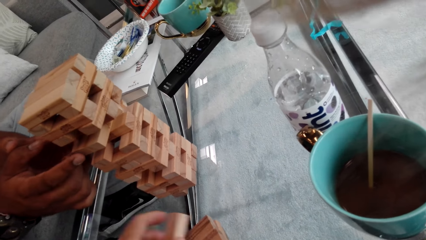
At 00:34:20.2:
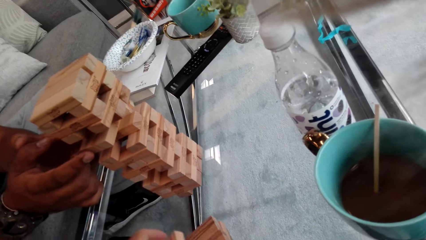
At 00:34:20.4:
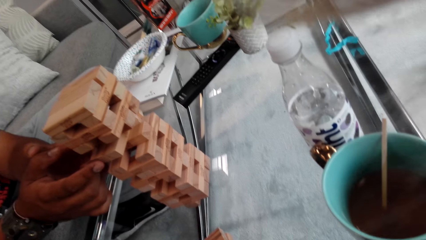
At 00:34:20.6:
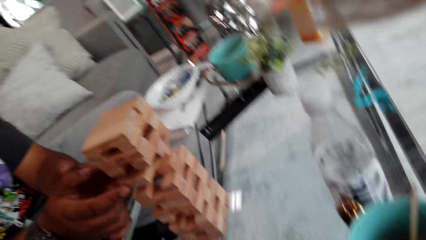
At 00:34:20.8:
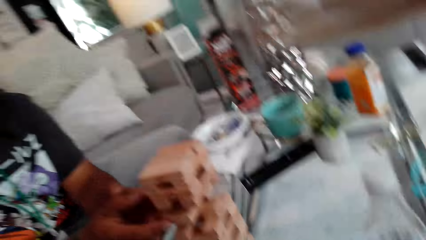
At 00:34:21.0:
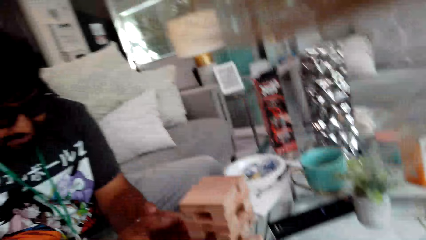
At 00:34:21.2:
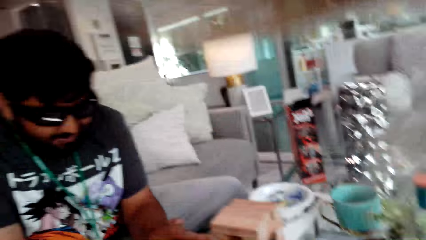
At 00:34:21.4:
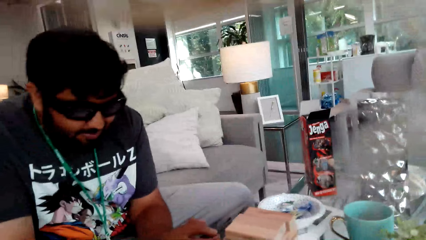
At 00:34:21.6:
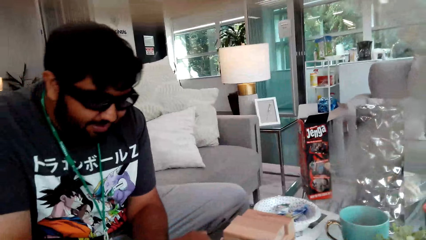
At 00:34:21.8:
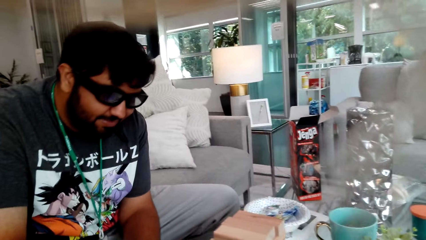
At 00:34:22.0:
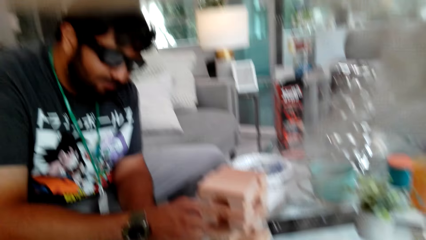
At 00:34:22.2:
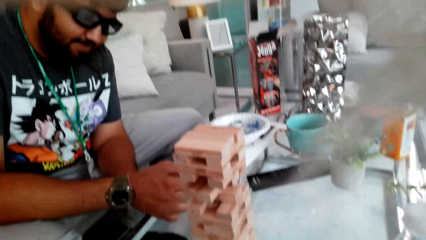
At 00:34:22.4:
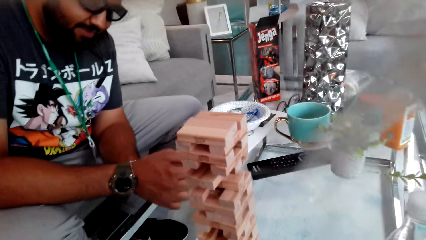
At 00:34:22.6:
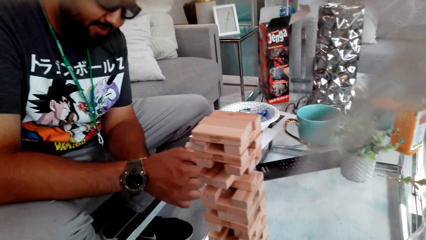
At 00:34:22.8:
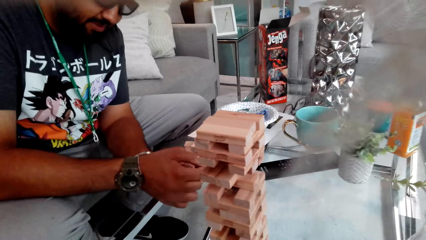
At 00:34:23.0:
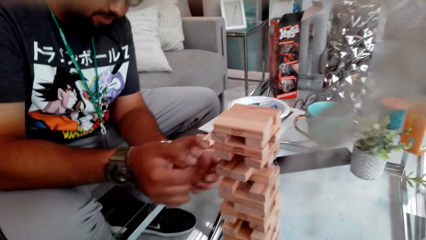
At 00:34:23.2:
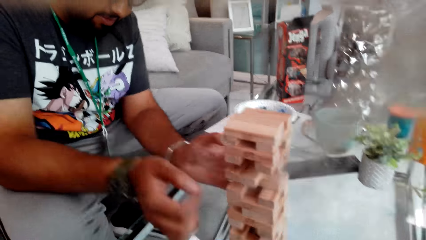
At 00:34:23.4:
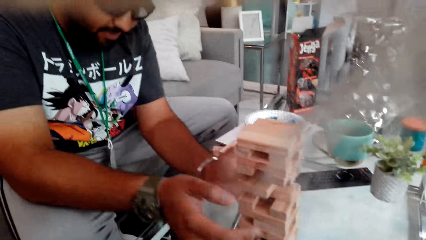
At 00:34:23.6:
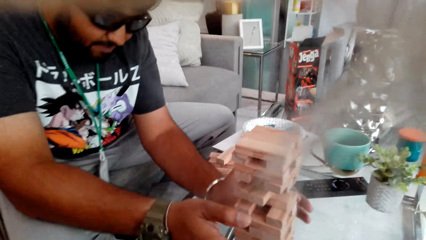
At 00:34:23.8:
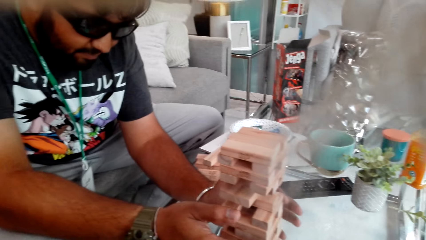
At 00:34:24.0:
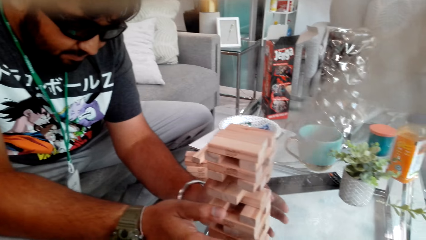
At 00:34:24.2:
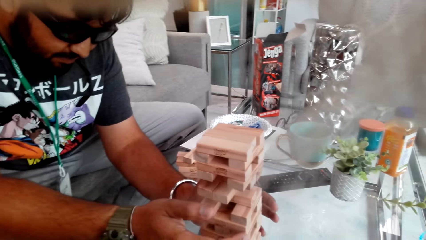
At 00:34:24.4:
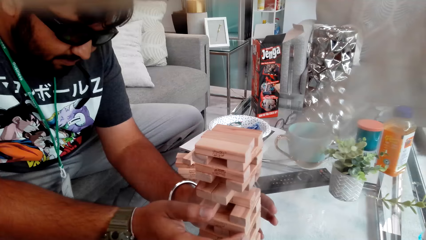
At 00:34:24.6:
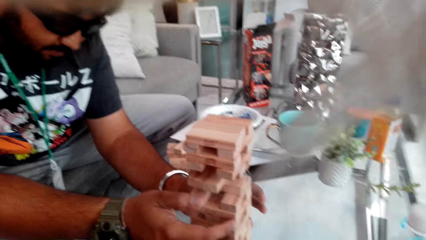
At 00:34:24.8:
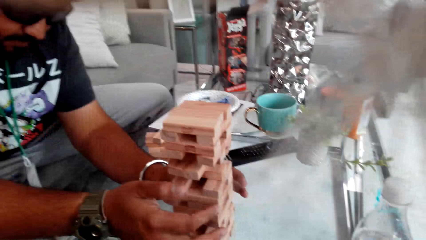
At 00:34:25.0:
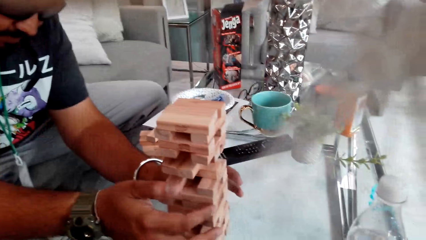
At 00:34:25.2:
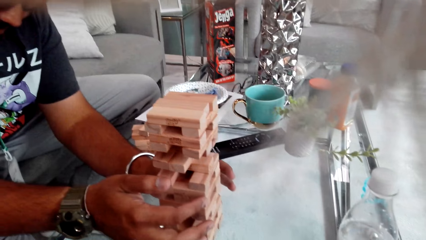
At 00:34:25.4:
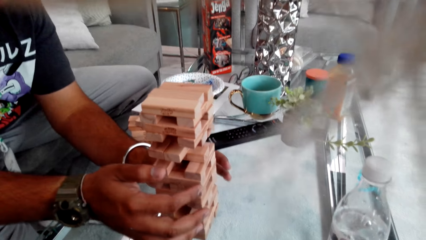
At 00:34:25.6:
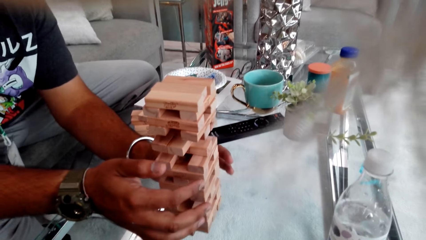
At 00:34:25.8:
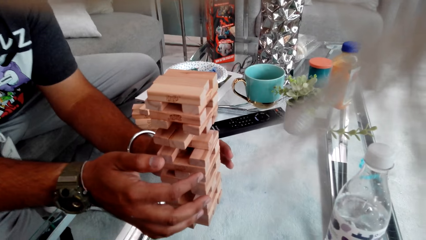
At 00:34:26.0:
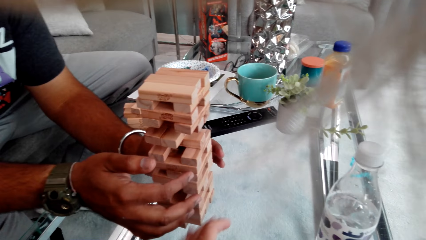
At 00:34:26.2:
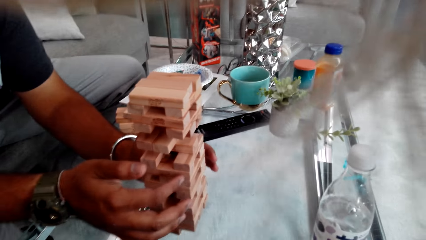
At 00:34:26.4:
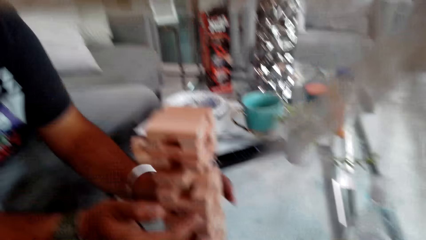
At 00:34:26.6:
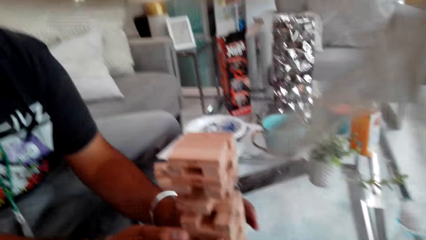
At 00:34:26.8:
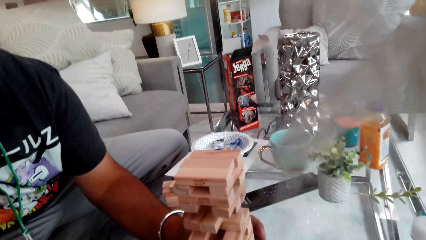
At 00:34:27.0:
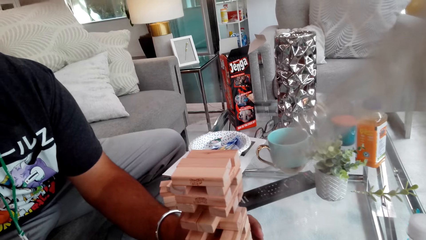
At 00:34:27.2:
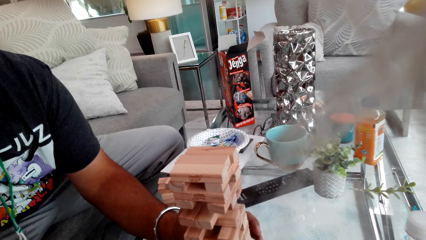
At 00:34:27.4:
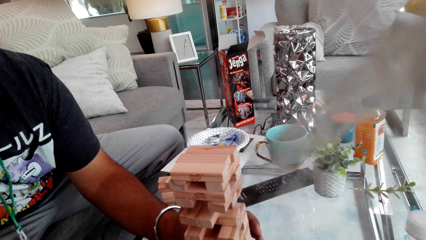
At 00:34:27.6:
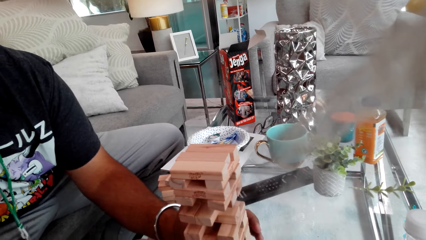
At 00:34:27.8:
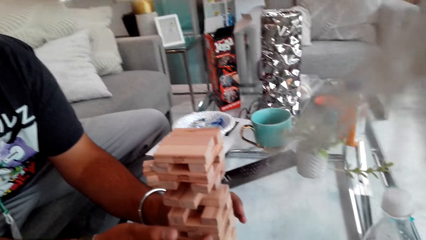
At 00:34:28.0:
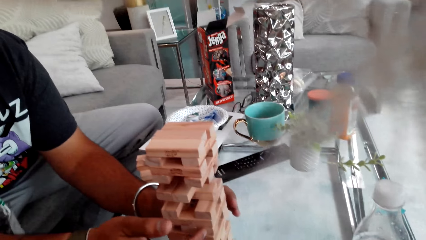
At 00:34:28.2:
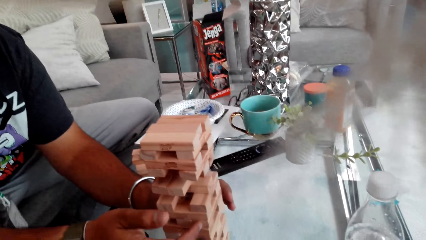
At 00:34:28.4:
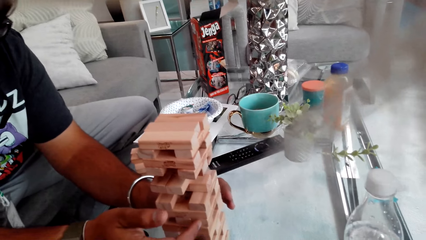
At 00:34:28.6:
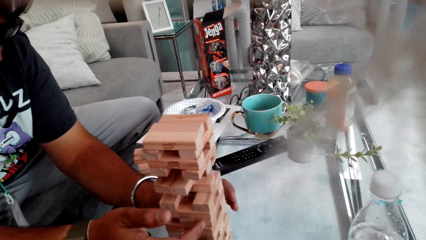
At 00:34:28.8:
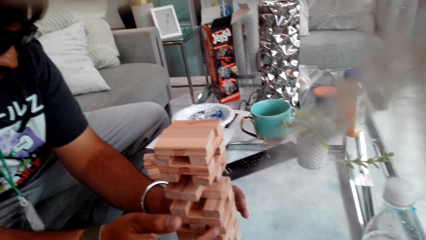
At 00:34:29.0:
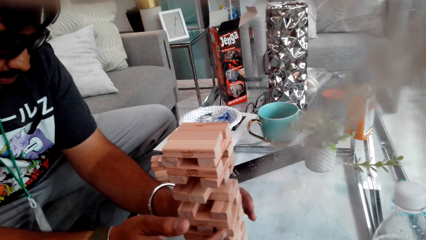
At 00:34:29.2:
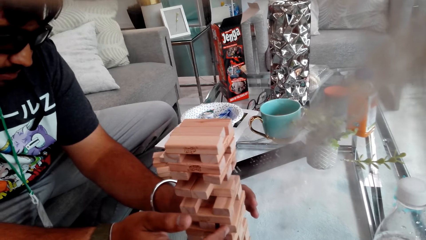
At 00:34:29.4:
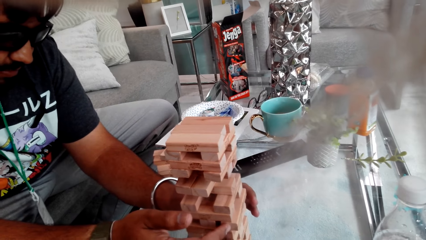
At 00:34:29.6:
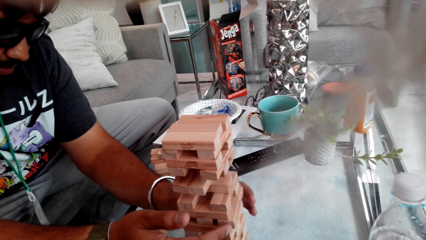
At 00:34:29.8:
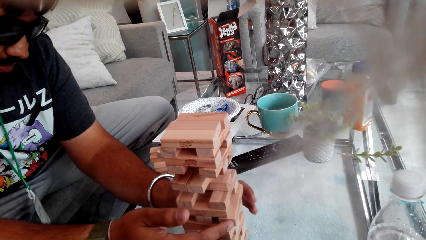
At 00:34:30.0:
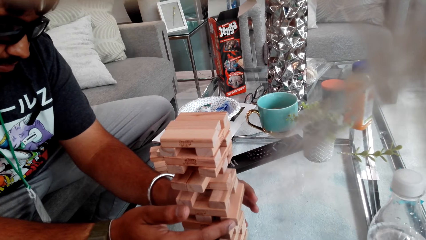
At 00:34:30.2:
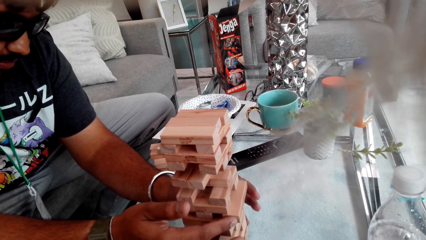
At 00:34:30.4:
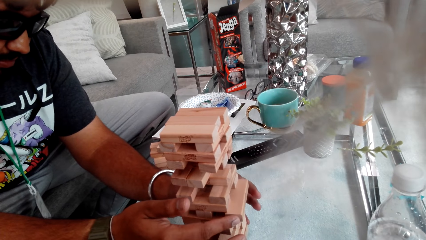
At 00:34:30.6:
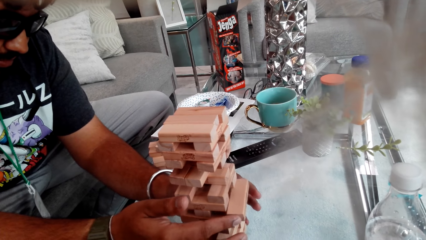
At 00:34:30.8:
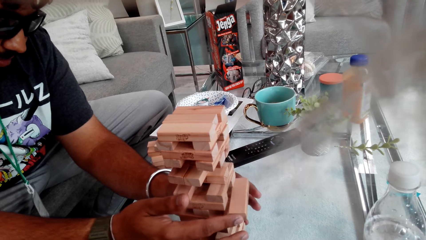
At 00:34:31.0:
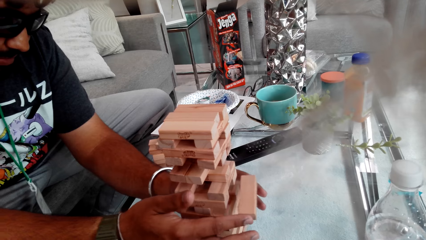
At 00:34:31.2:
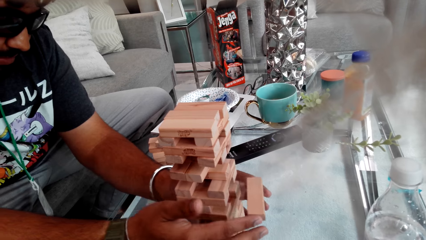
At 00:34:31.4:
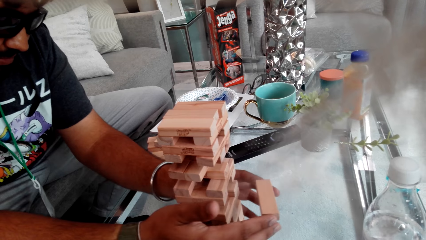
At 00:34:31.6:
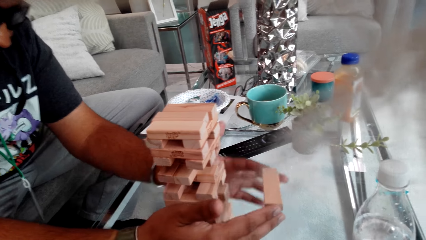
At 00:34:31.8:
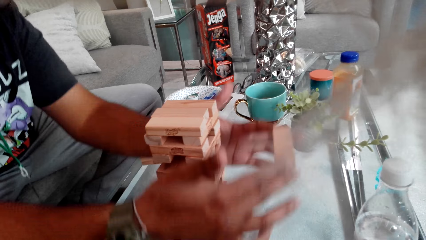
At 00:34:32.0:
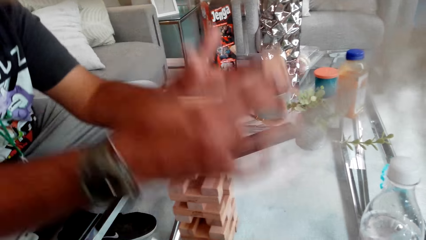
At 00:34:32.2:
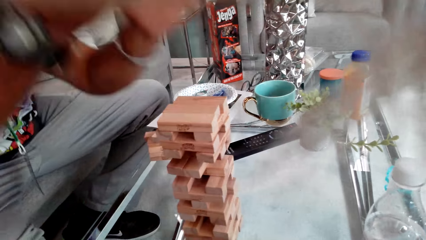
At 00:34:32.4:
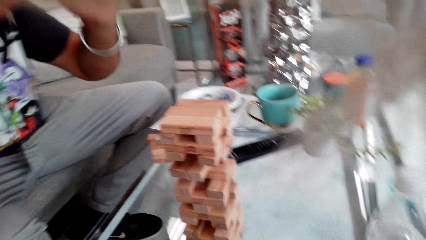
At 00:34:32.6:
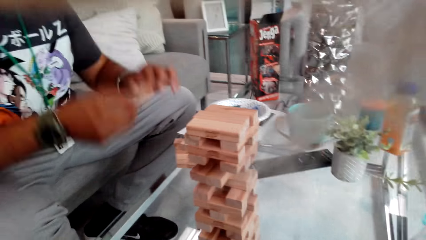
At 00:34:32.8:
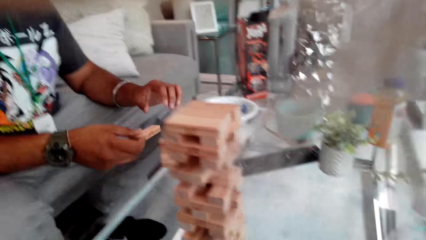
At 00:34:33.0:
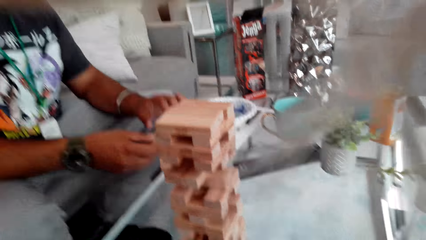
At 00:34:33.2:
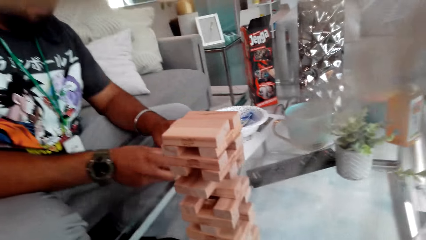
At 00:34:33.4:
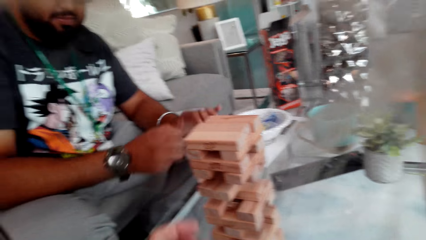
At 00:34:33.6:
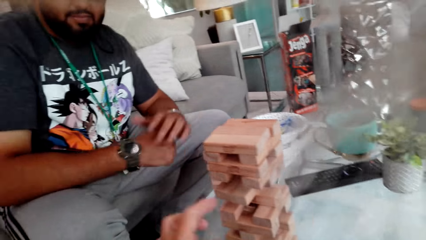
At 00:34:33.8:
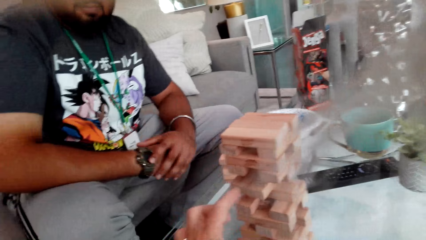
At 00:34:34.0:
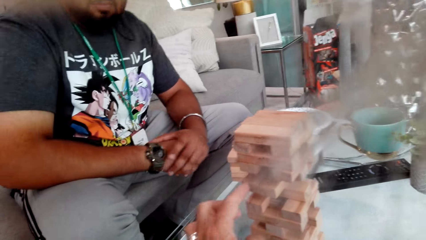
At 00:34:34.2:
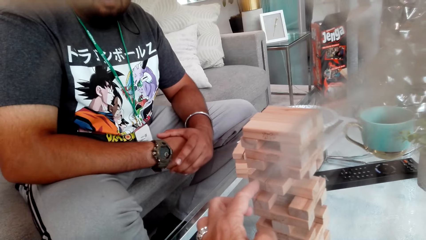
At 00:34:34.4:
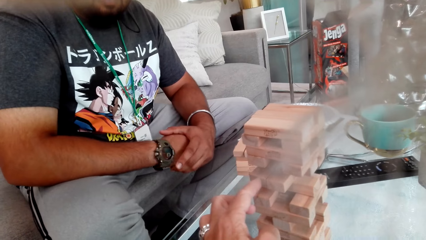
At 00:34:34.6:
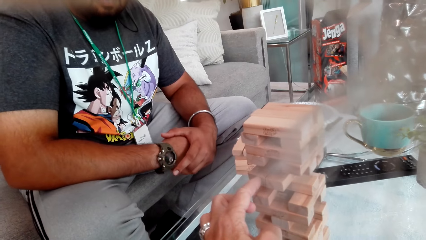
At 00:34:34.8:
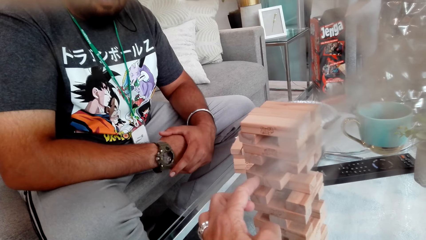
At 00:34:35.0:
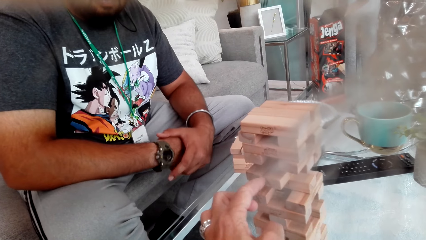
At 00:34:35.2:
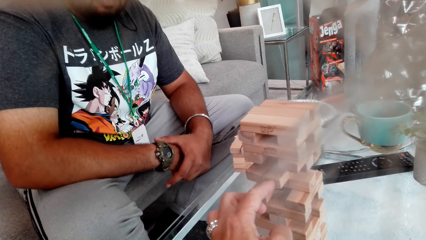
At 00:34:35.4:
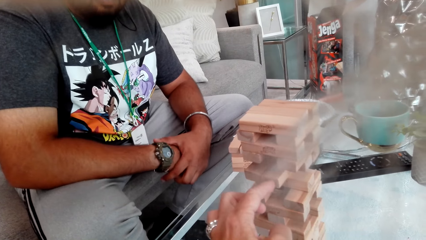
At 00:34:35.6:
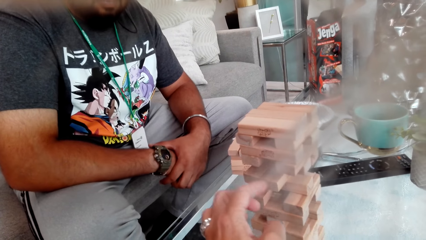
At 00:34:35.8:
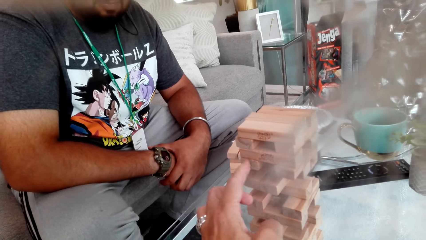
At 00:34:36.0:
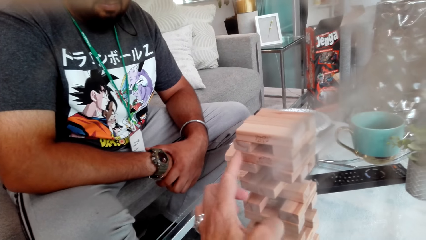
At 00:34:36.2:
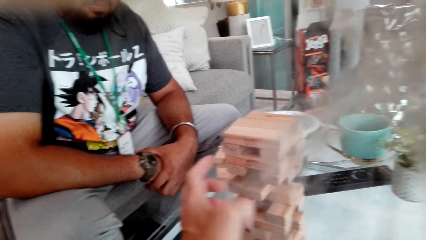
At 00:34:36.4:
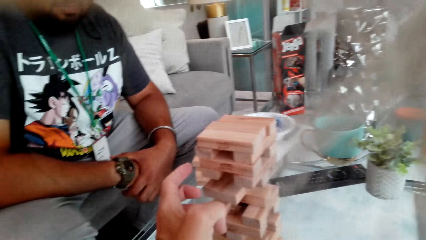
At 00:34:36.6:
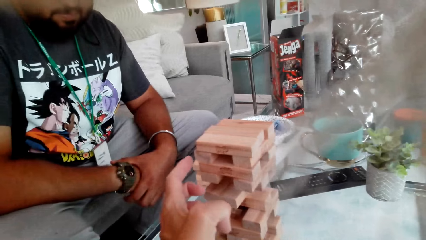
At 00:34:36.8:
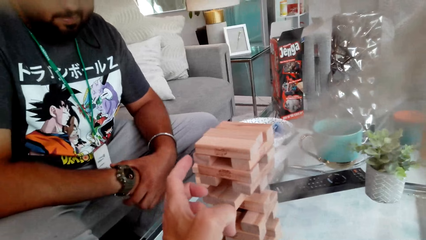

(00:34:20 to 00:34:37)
A person plays jenga. The person holds the jenga tower with the hand and plays jenga with both hands. The person pulls the wood. The person takes the jenga block, puts the jenga block on the table, and removes the hand from the jenga blocks. The camera wearer plays the jenga game. They push the wood.
